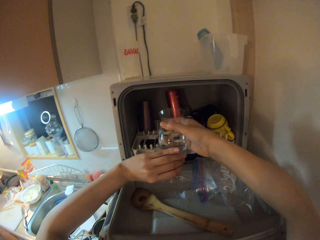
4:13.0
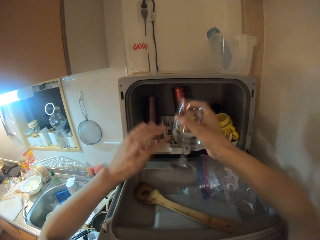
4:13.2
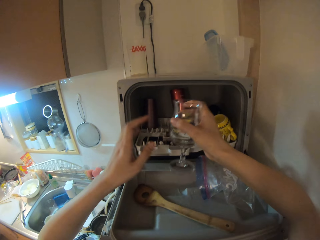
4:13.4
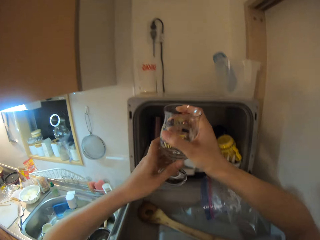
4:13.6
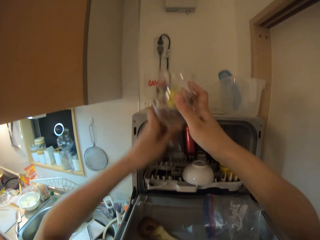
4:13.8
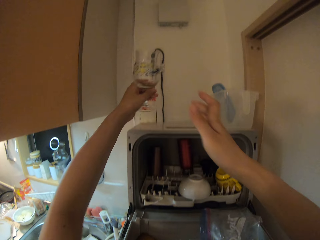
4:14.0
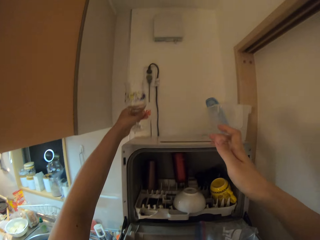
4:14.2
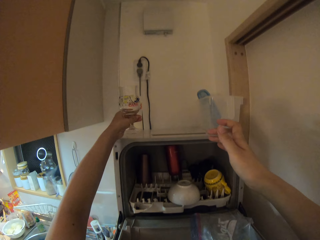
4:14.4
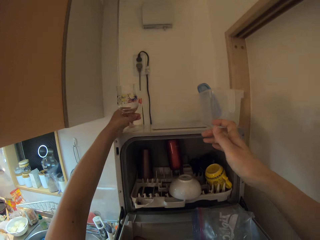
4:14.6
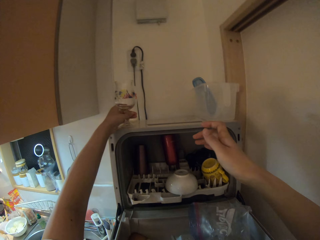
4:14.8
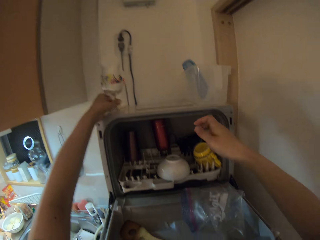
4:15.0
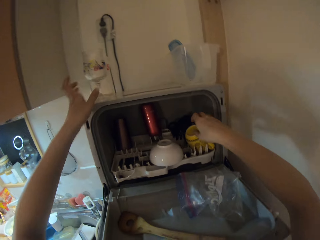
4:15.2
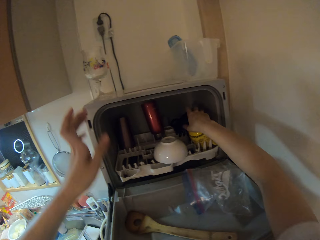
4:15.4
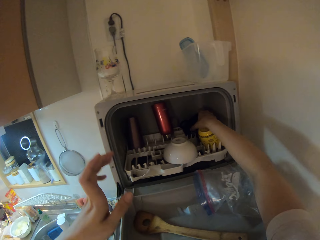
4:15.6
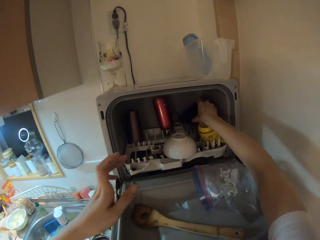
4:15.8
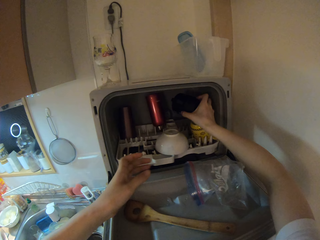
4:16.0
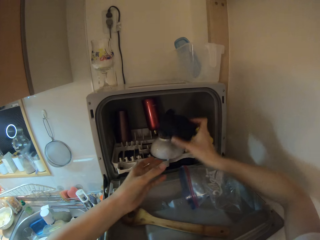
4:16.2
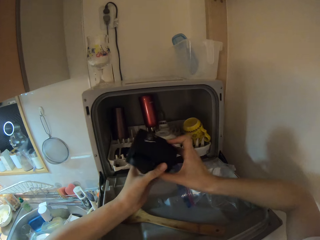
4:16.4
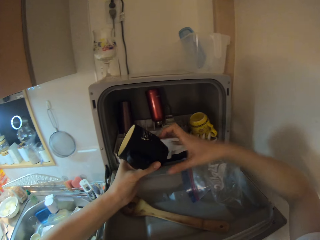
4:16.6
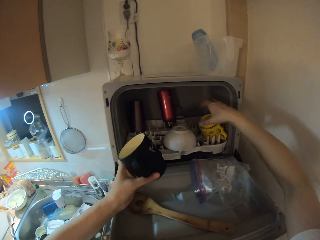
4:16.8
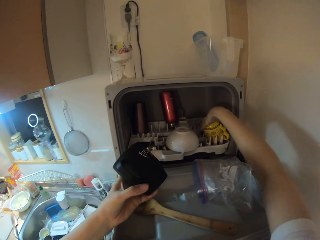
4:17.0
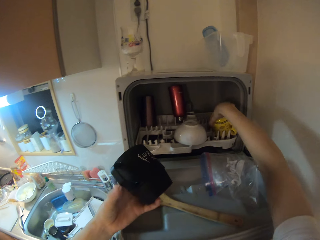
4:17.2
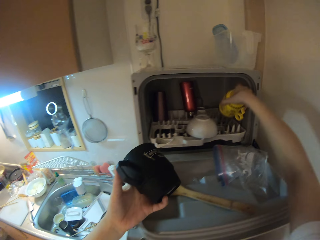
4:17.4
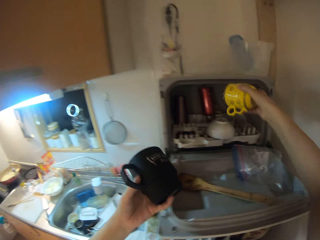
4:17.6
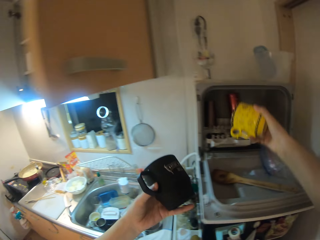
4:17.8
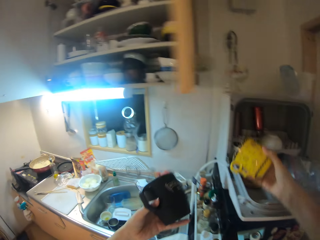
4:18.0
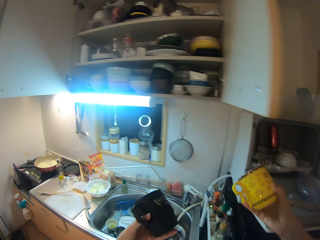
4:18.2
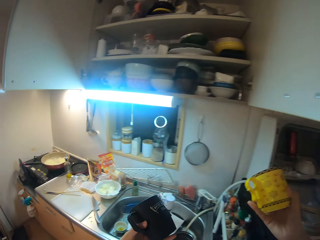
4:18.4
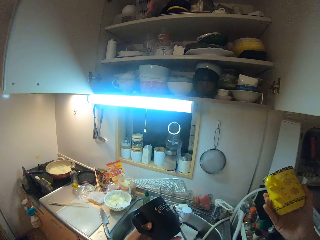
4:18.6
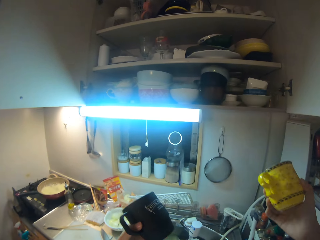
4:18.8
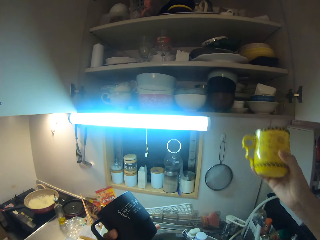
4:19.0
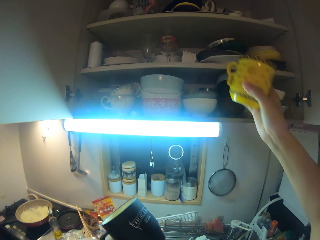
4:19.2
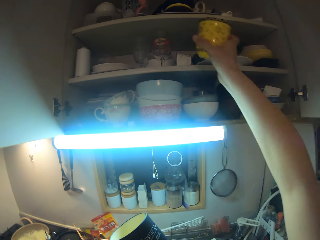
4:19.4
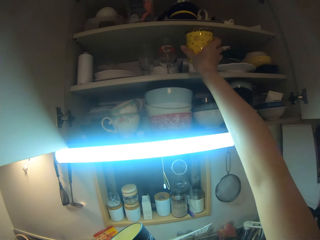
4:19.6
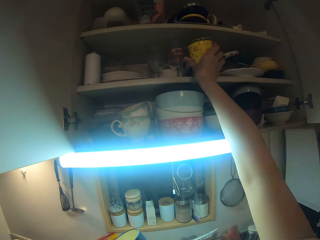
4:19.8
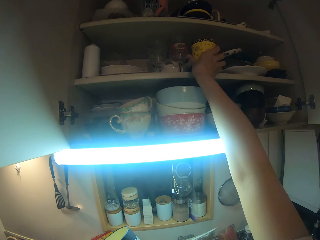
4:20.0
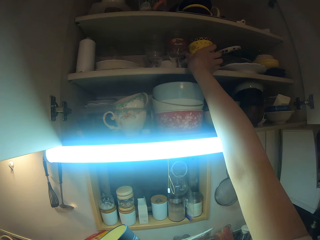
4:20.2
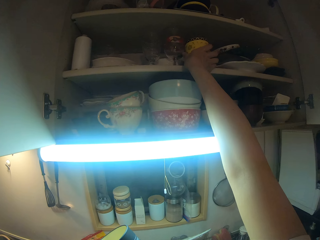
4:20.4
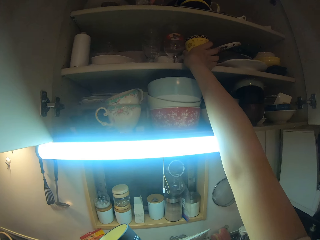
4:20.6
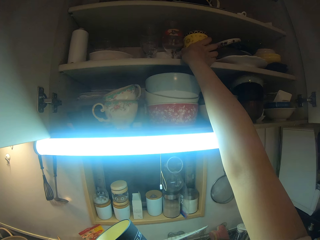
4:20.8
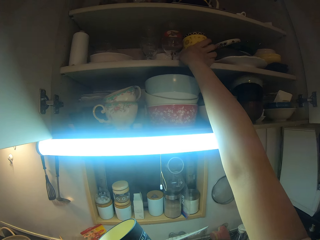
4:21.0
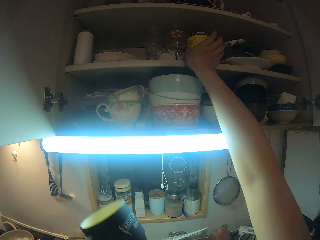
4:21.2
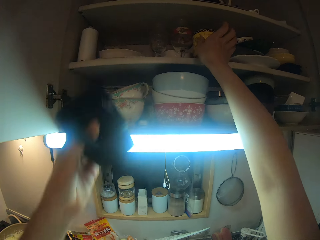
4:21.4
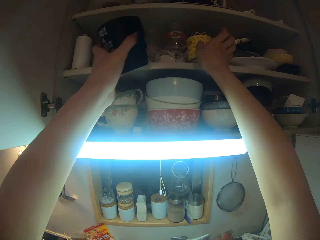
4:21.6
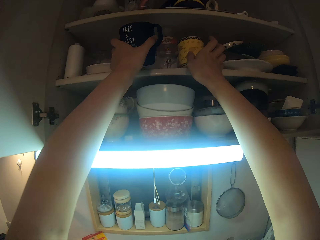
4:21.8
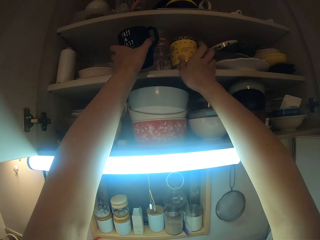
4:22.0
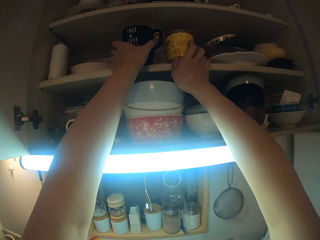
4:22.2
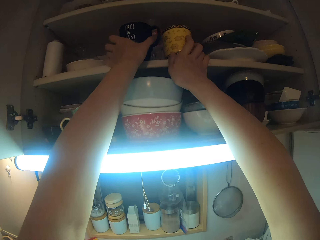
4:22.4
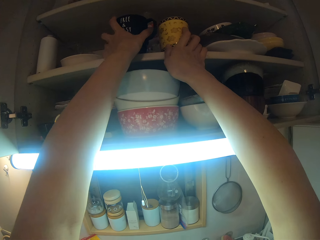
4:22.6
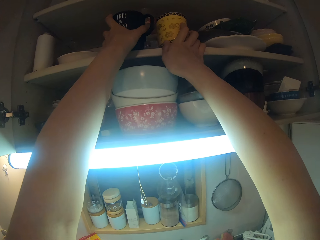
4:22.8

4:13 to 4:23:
The camera wearer picks up a glass cup from the dishwasher. She places the glass cup on the dishwasher. She picks up a mug from the dishwasher. She passes the mug from her right hand to her left hand. She picks up another mug from the dishwasher. She places the mugs in the cabinet.

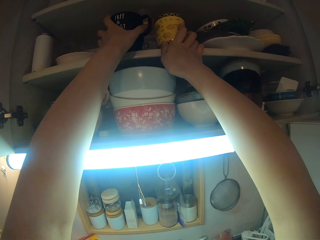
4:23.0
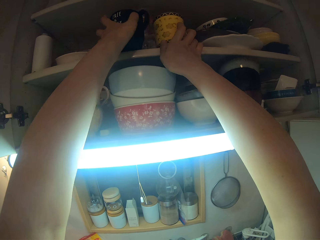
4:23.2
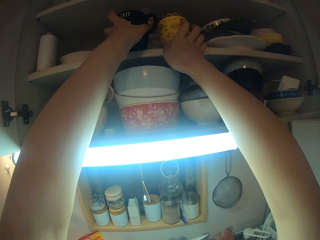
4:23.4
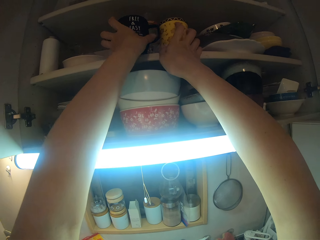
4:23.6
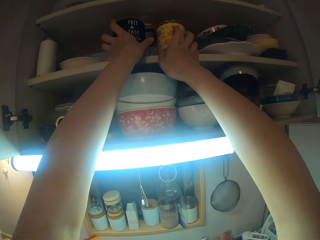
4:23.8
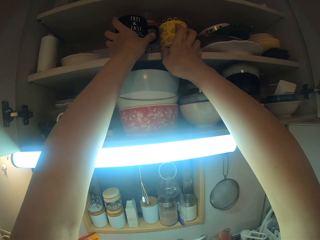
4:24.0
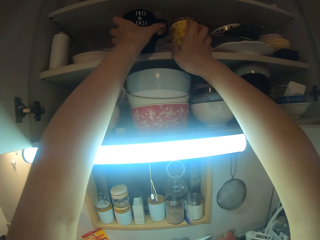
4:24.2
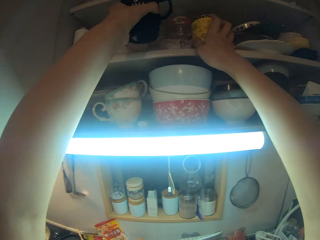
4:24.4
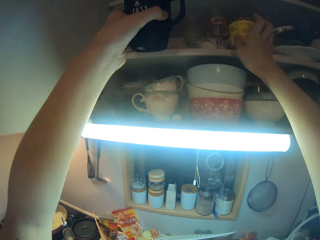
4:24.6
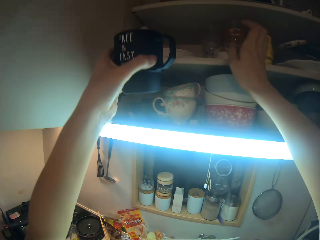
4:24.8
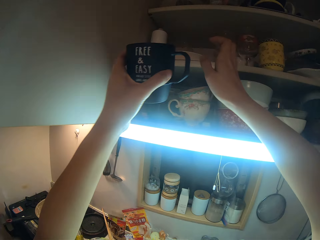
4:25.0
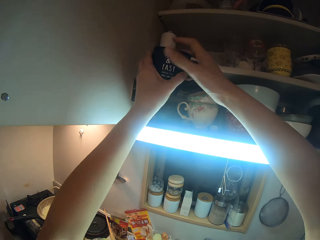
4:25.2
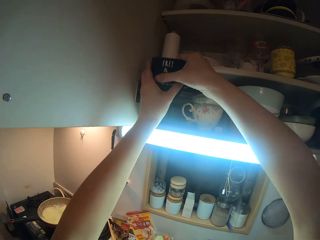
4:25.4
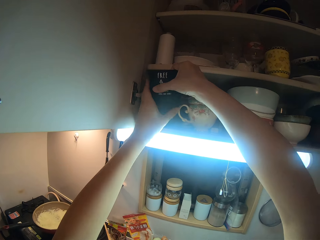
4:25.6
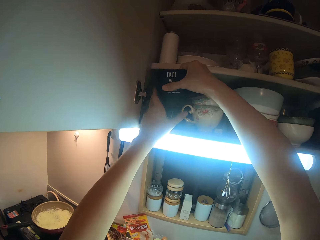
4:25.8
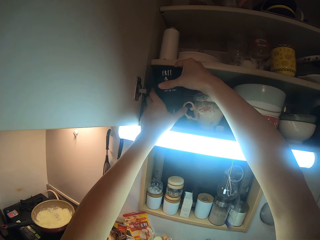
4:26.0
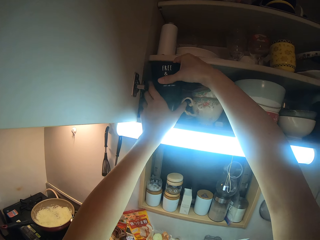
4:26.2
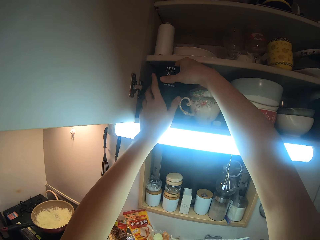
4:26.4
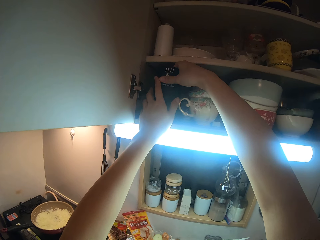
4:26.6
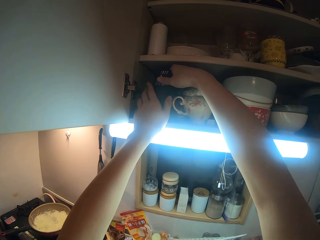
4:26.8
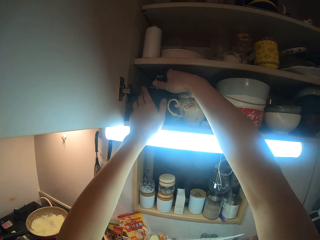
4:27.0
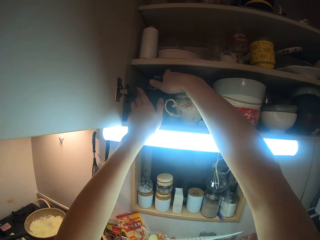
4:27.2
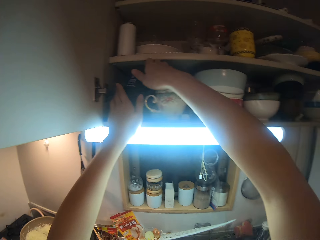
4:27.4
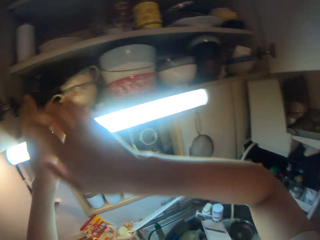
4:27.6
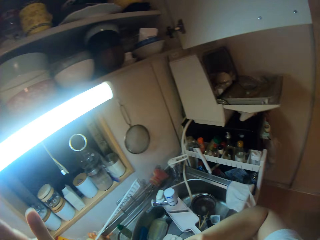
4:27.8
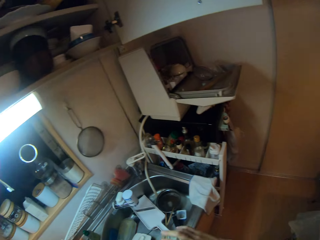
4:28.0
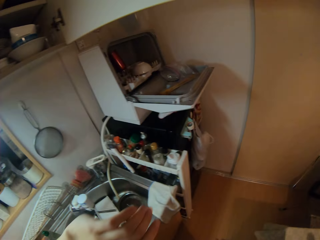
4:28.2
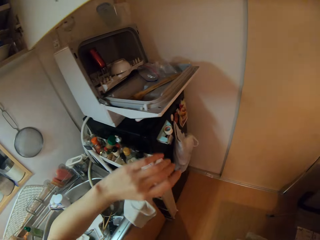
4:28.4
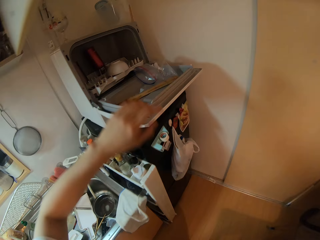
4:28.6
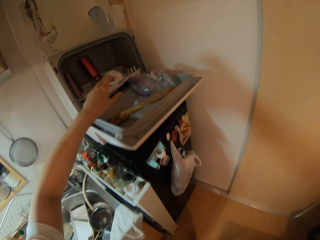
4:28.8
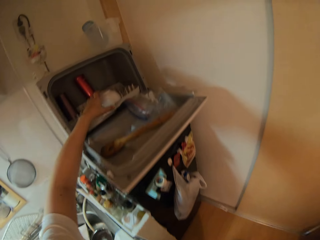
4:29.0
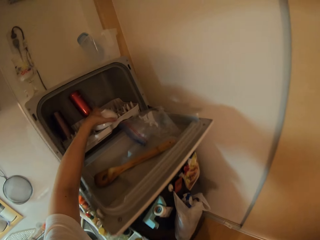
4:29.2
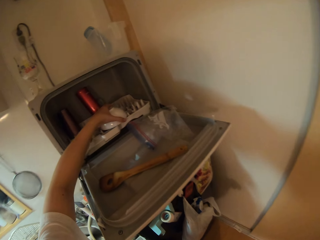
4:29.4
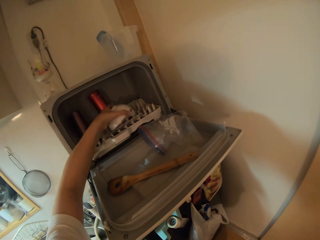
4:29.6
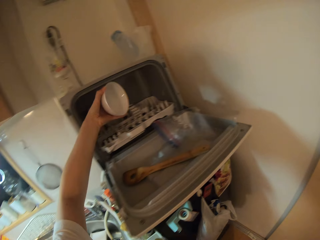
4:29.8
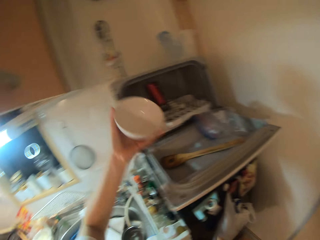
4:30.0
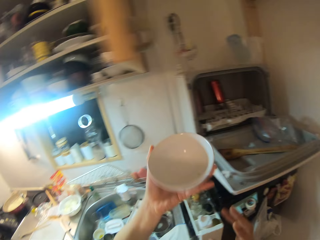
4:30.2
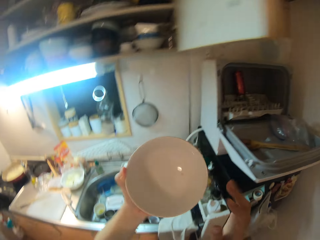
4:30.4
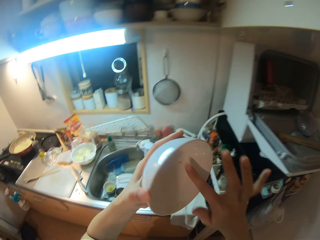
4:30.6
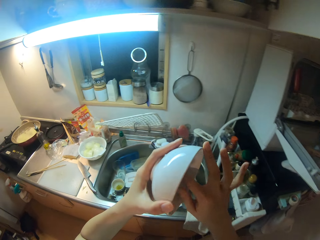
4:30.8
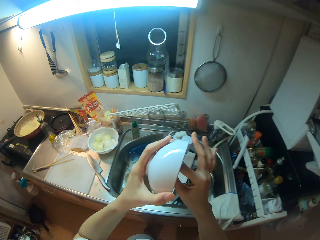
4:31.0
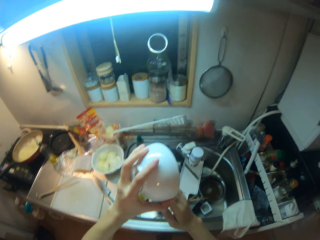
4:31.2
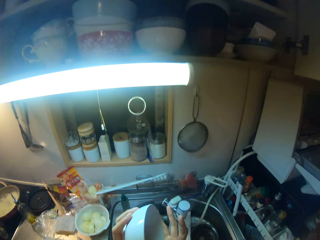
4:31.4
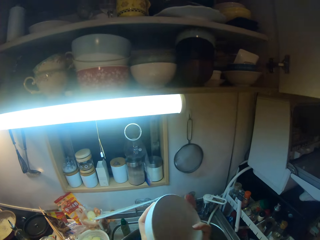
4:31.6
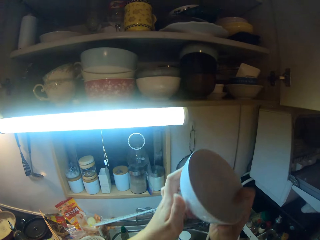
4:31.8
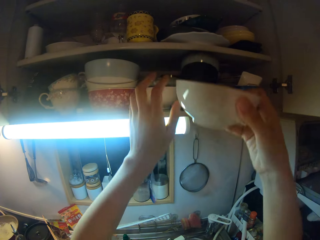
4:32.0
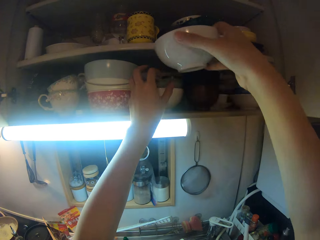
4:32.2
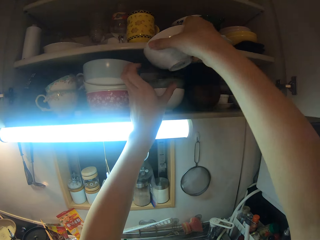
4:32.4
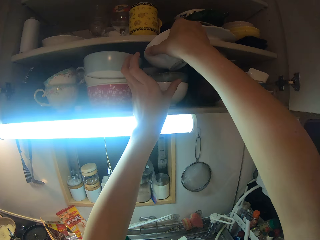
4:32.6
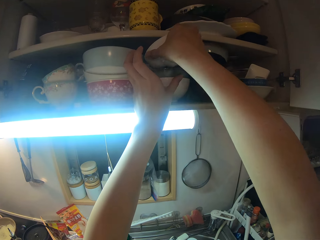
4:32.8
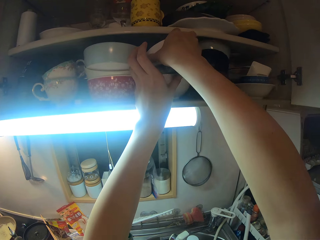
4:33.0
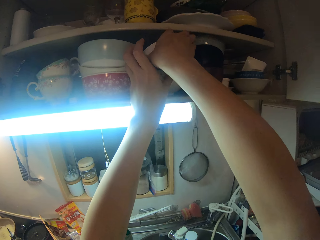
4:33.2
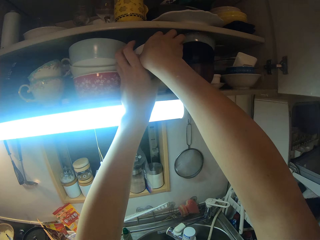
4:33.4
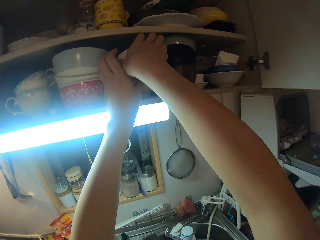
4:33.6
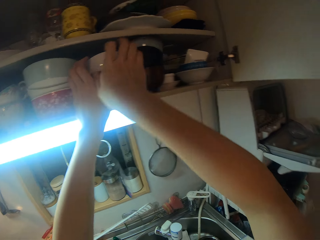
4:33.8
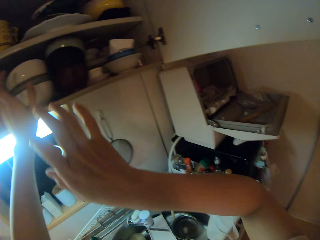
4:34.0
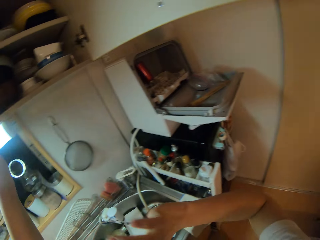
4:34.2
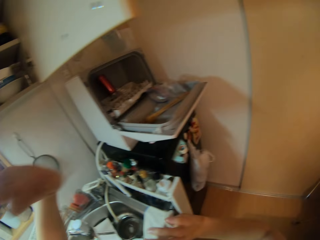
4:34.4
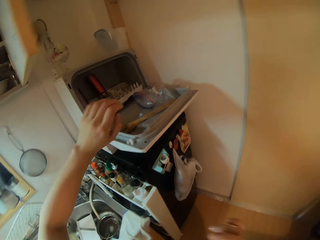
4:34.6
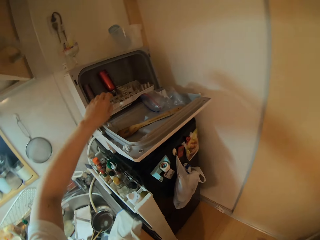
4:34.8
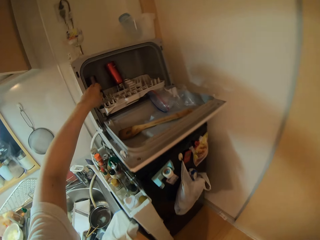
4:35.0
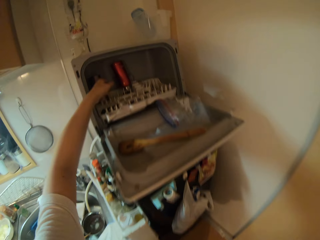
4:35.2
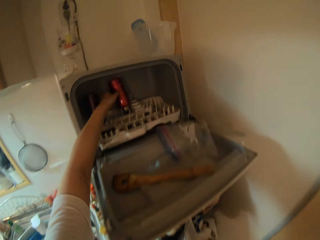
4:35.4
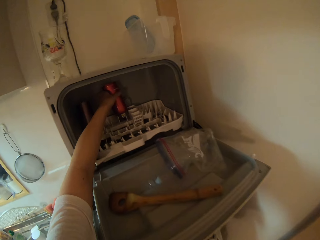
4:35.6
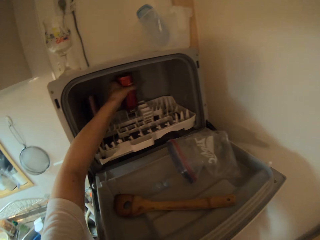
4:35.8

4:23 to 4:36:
The camera wearer adjusts the mugs in the cabinet. She picks up a bowl from the dishwasher. She cleans the bowl with her right hand. She places the bowl in the cabinet.
